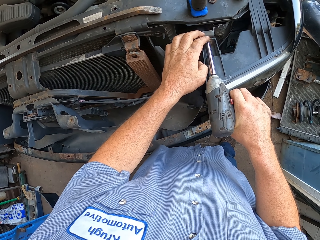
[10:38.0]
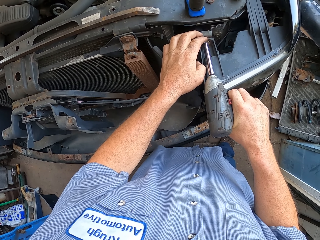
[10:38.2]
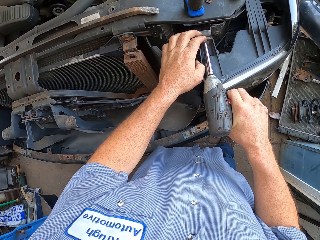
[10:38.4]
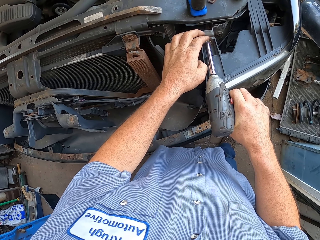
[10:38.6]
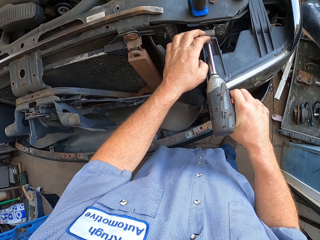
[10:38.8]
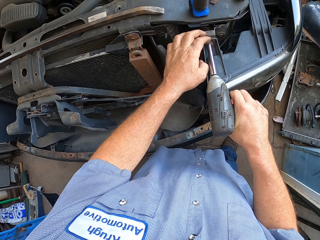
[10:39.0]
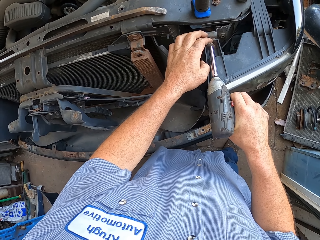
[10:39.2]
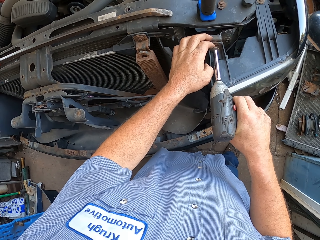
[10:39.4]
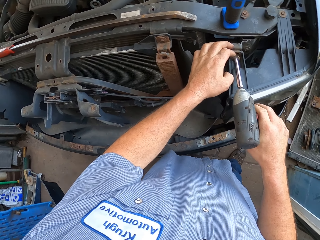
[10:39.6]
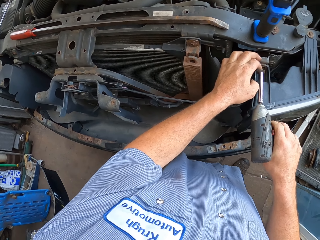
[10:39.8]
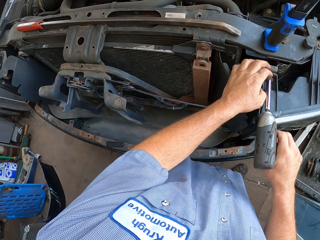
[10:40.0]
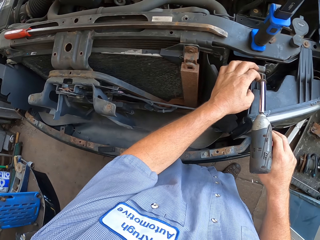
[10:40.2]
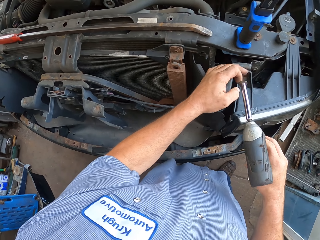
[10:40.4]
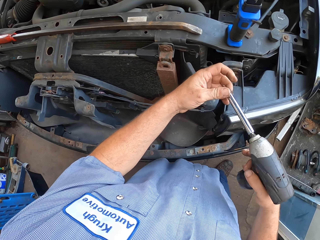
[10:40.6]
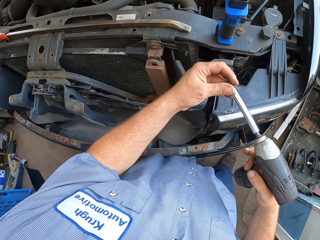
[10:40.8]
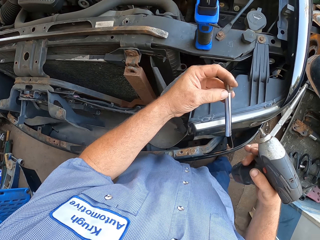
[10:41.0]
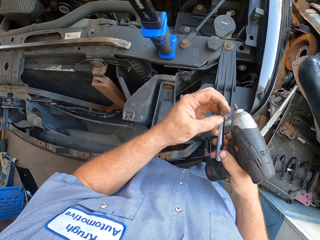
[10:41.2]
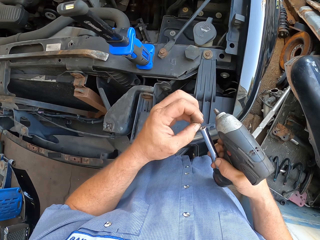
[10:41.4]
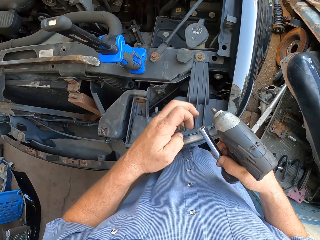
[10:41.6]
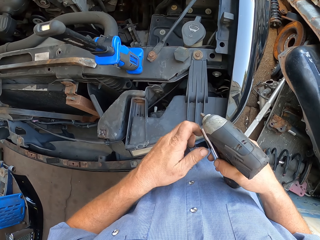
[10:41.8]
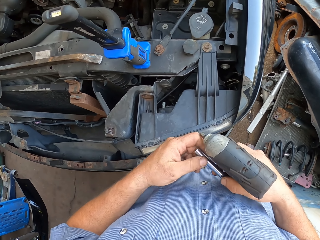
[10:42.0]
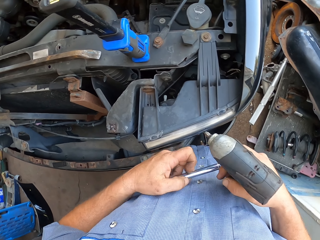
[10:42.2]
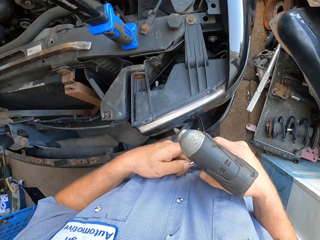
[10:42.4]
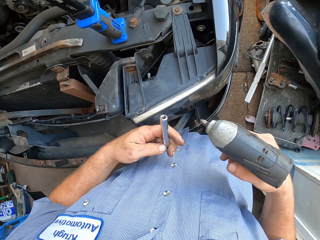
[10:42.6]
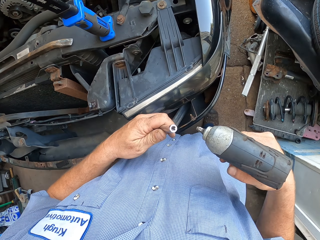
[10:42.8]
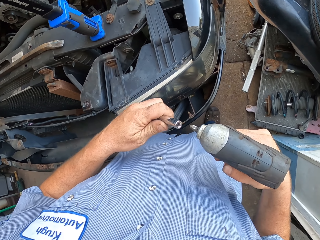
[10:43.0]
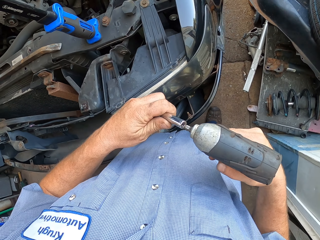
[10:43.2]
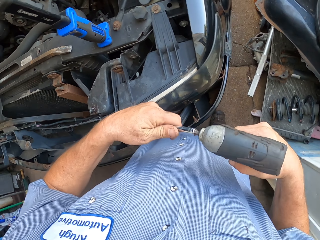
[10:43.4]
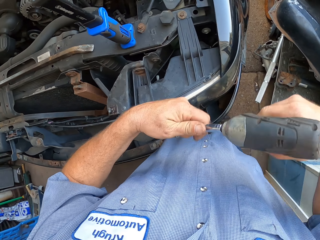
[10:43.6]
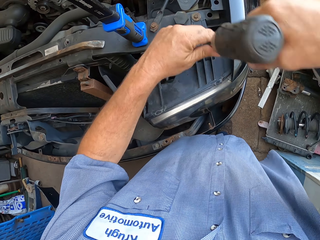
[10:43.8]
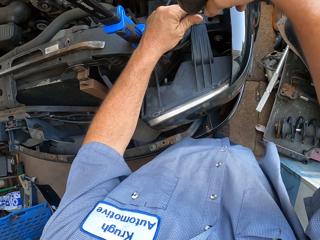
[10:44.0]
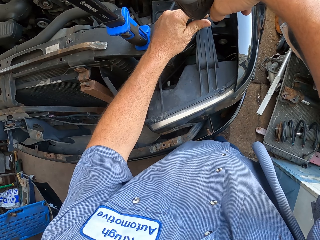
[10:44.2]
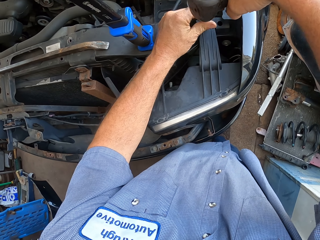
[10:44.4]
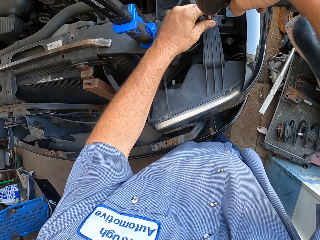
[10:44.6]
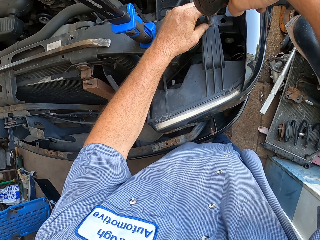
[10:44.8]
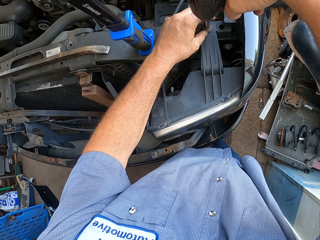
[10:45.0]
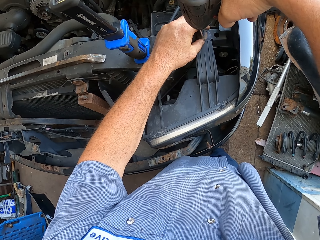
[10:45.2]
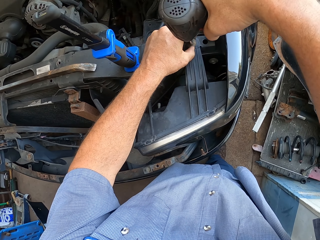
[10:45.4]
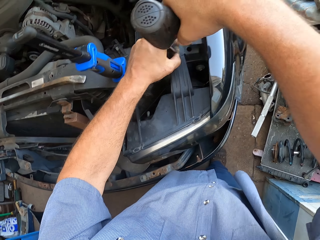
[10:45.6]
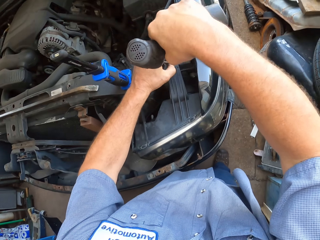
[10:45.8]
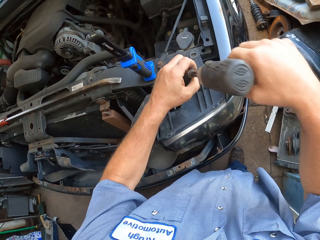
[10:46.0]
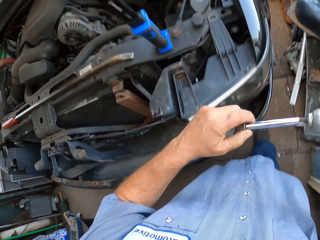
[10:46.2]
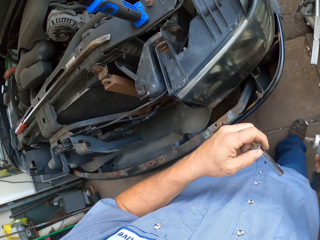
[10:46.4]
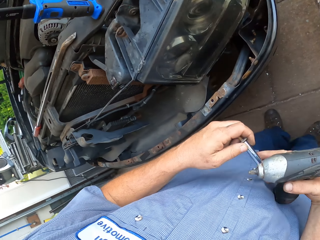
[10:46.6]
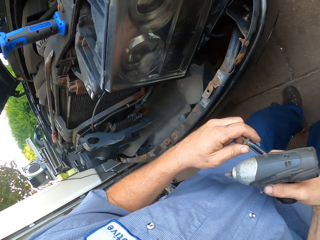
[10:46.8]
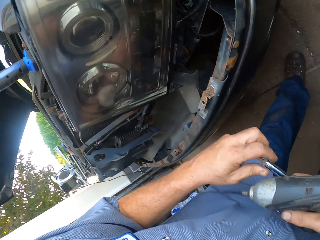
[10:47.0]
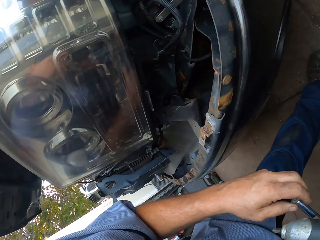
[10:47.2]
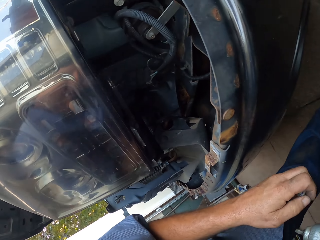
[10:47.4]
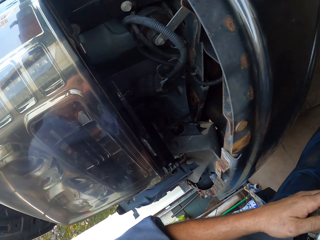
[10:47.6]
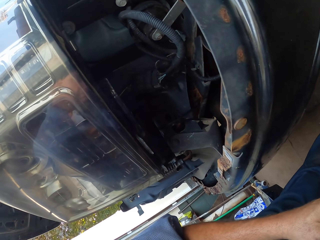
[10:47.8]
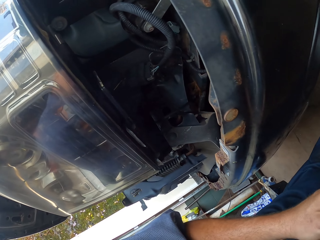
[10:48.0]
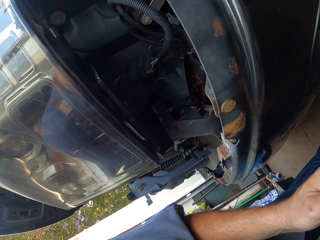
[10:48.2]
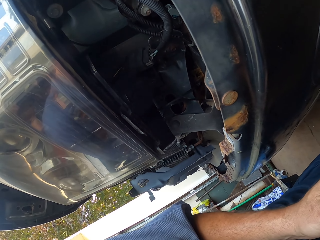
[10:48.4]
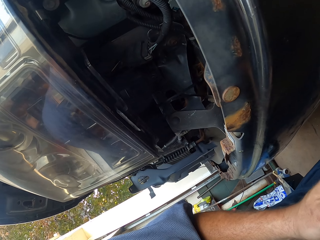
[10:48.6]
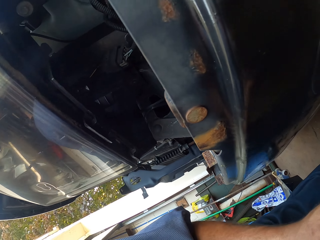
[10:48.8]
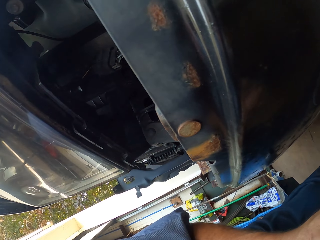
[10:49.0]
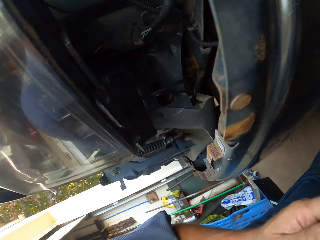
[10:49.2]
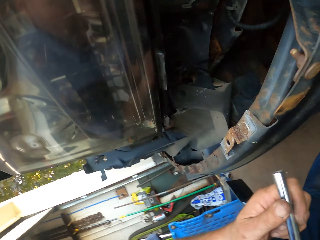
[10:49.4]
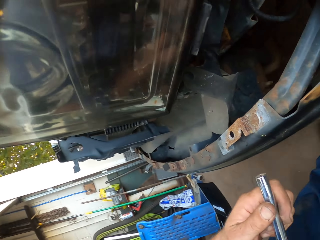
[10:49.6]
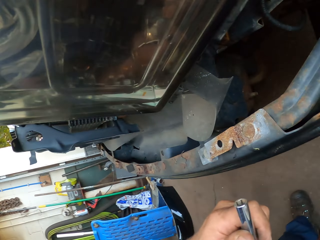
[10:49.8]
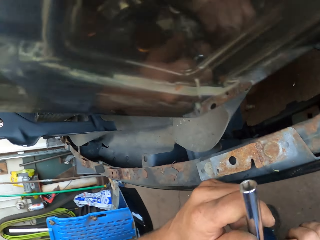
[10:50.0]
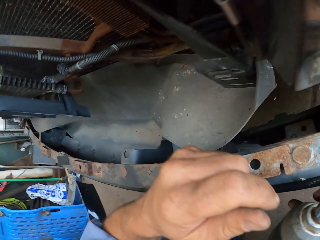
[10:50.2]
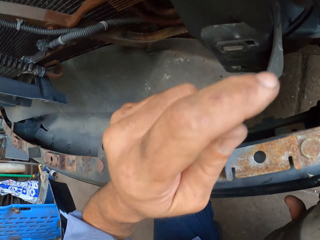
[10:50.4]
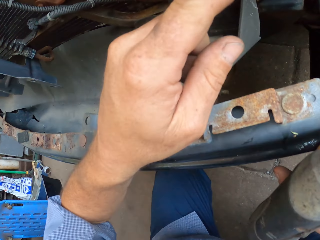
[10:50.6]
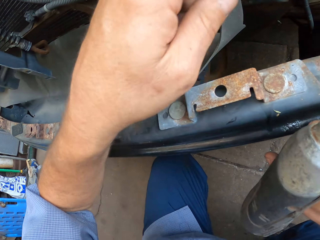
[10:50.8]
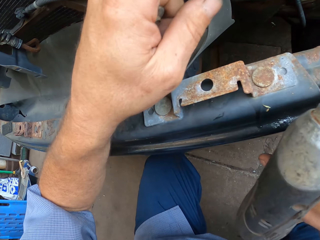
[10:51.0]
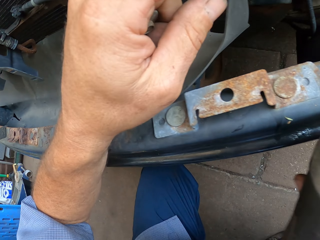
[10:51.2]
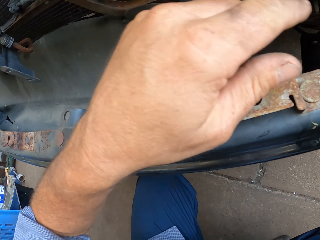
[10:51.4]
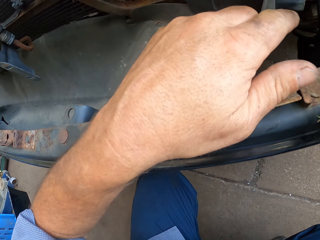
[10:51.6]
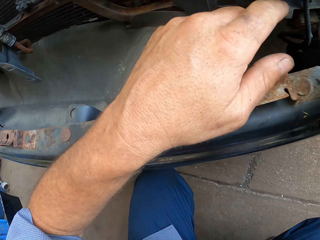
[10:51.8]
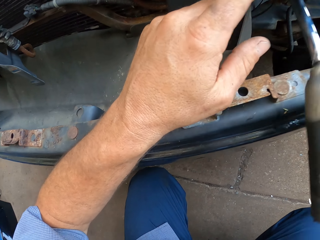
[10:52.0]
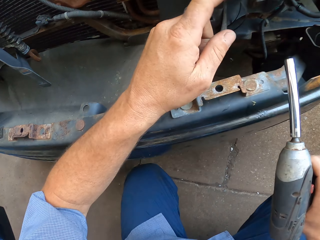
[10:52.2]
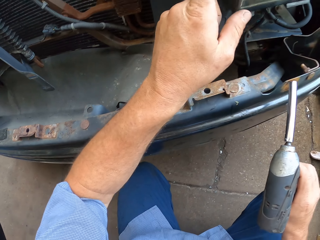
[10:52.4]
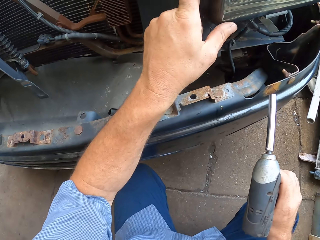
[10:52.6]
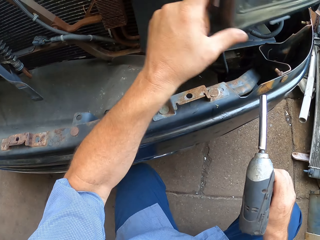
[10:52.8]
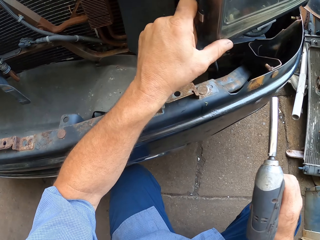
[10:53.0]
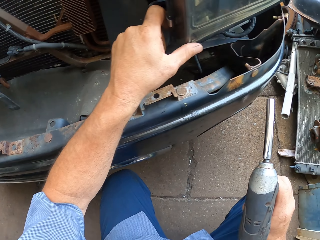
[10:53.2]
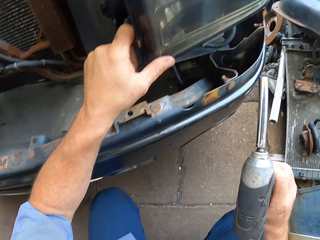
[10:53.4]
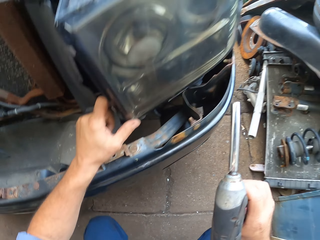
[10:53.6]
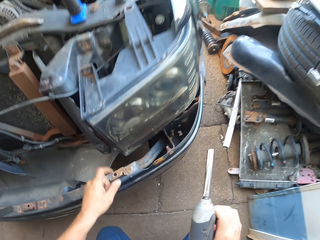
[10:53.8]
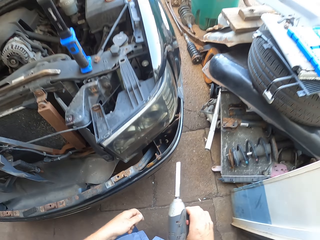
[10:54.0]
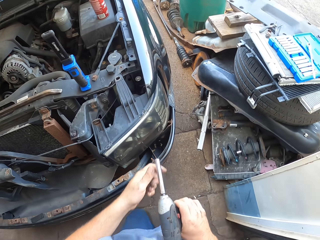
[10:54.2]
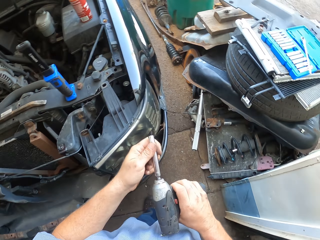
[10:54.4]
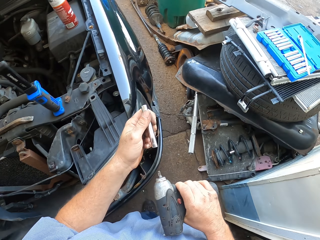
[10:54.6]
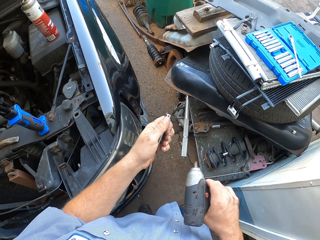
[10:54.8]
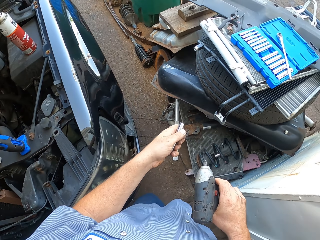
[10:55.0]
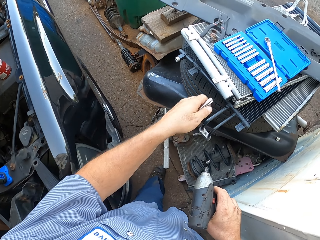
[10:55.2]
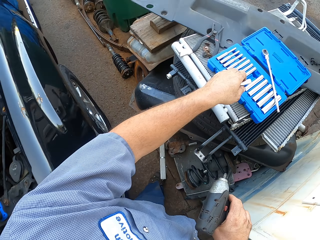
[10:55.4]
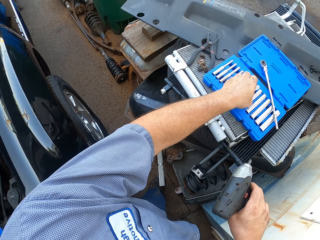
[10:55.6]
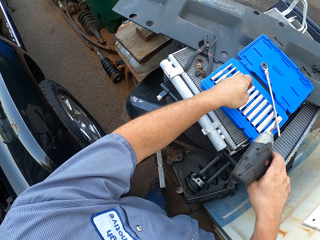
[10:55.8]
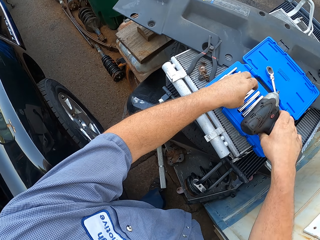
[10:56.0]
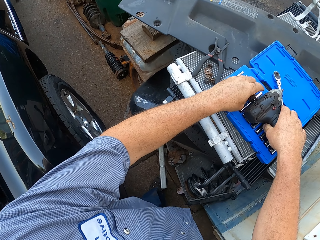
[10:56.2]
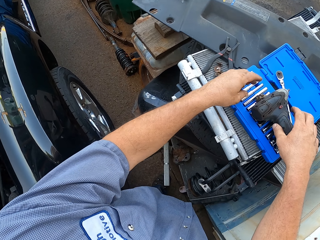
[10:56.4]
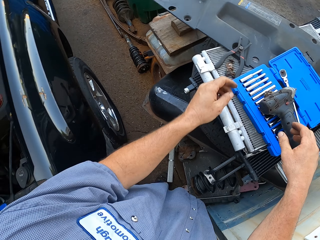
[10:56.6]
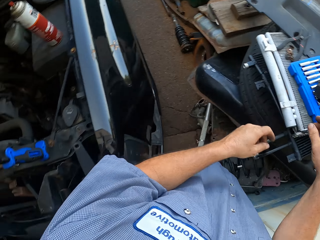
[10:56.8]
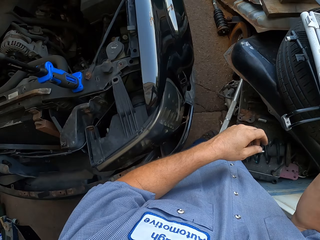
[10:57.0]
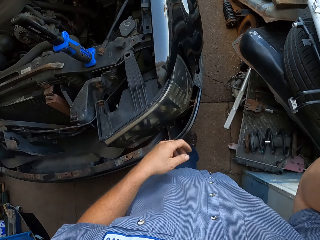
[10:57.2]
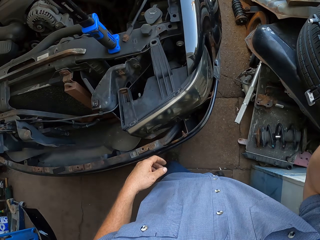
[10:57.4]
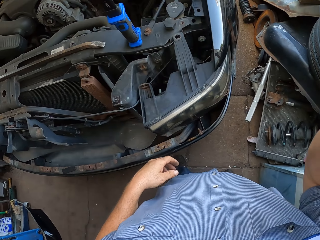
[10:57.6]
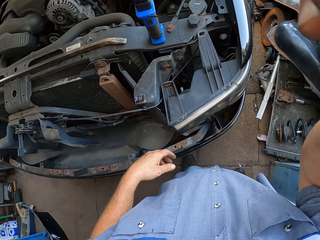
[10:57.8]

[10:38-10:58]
The camera wearer removes a mechanics drilling pin or nut from the bits. They fix the mechanics drilling pin on the bits. They remove the mechanics drilling pin from the bits. They touch the car headlights. They hold a polymeric nanocomposite with the left hand. They walk around. They put a drill bit on a tool box, and put a mechanics drilling machine on the tool box.
